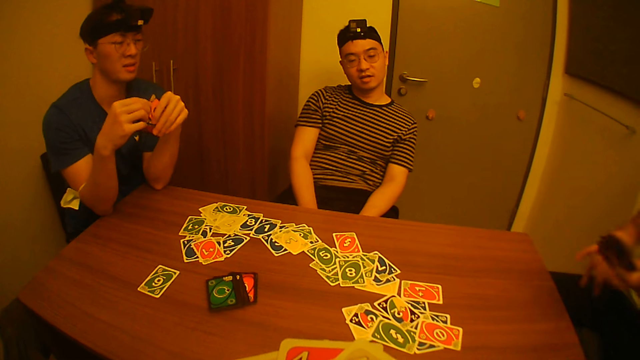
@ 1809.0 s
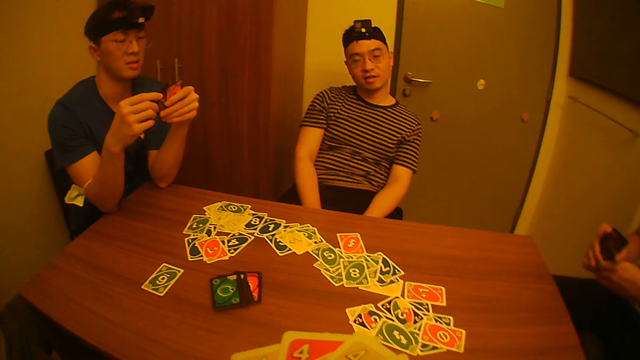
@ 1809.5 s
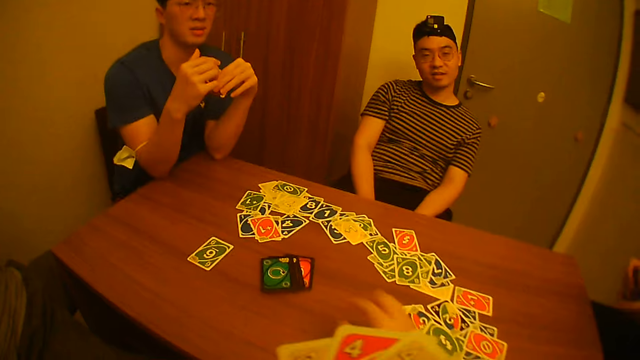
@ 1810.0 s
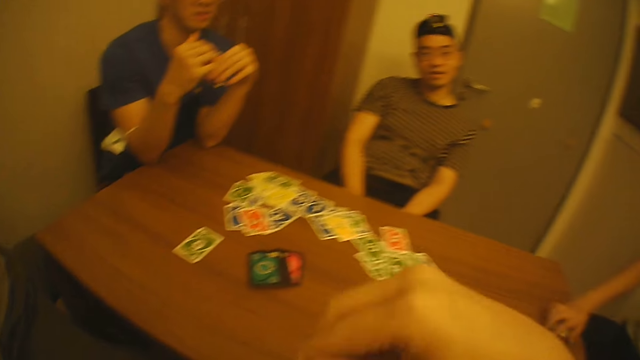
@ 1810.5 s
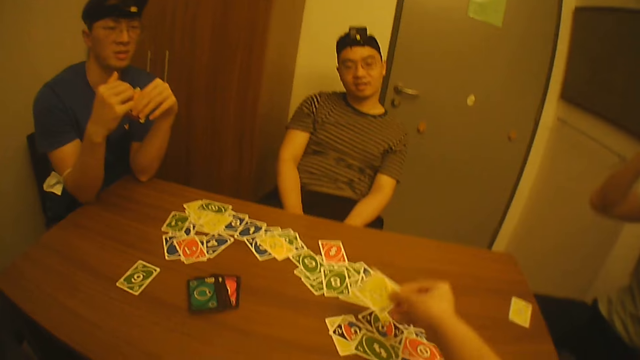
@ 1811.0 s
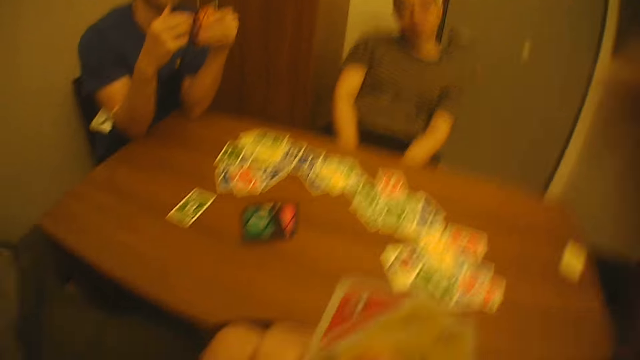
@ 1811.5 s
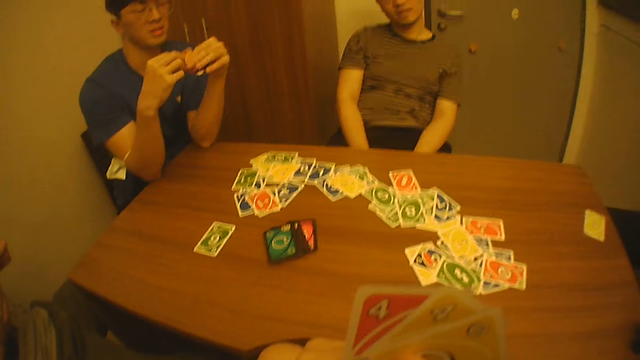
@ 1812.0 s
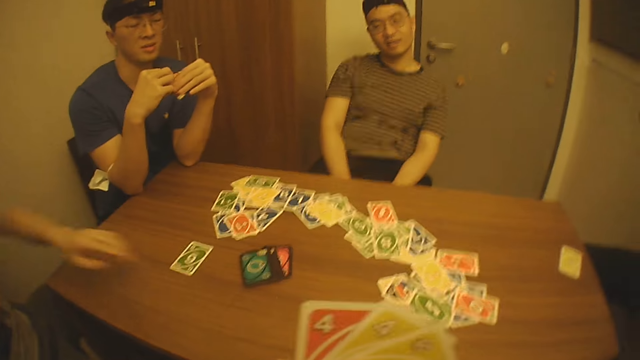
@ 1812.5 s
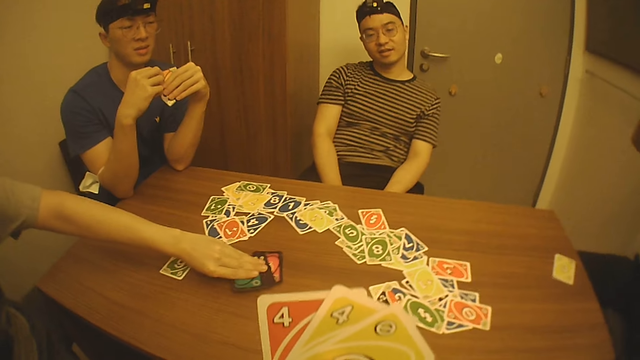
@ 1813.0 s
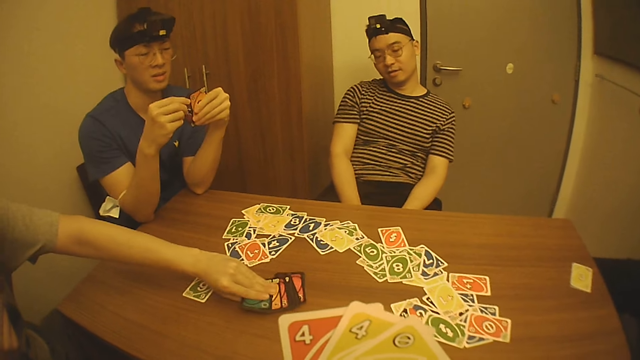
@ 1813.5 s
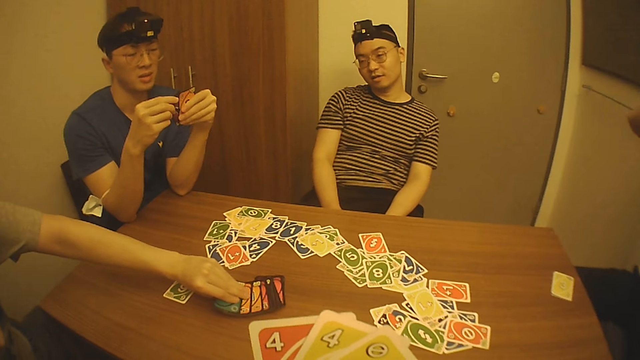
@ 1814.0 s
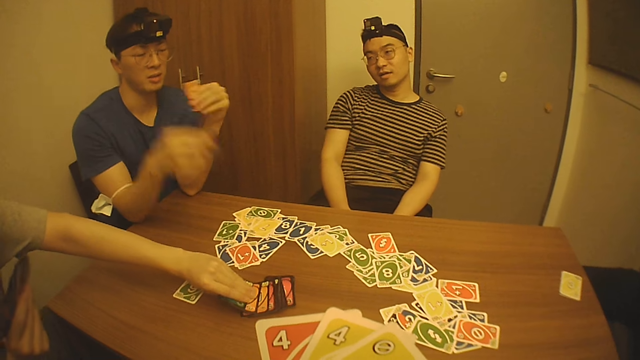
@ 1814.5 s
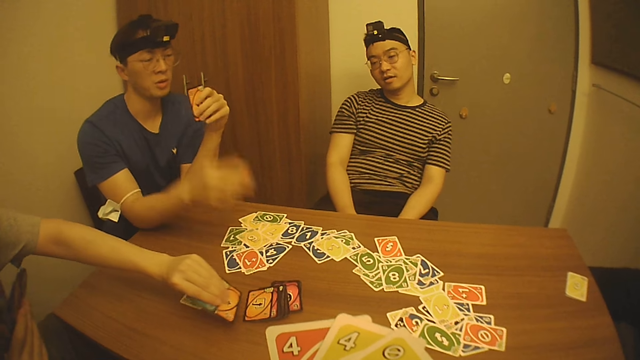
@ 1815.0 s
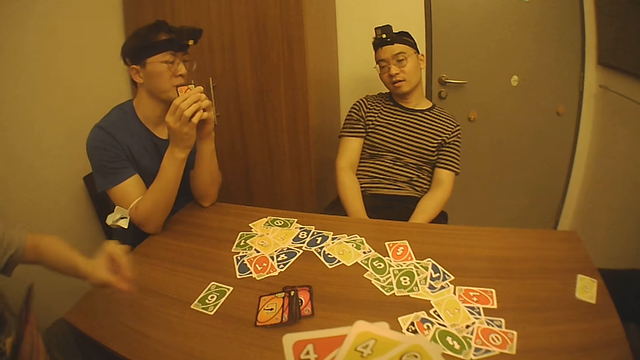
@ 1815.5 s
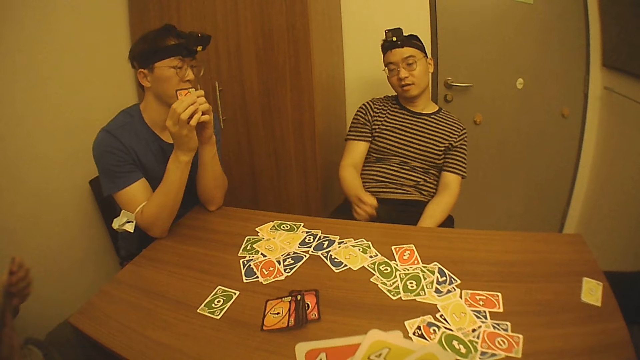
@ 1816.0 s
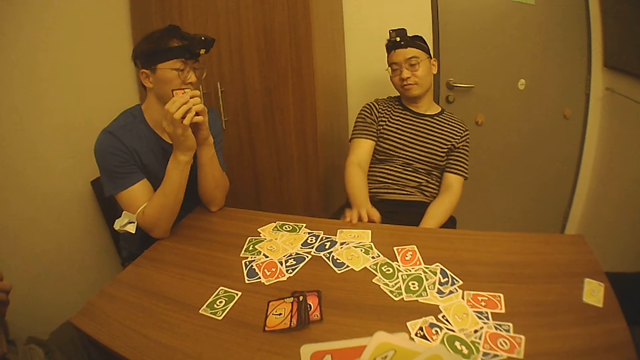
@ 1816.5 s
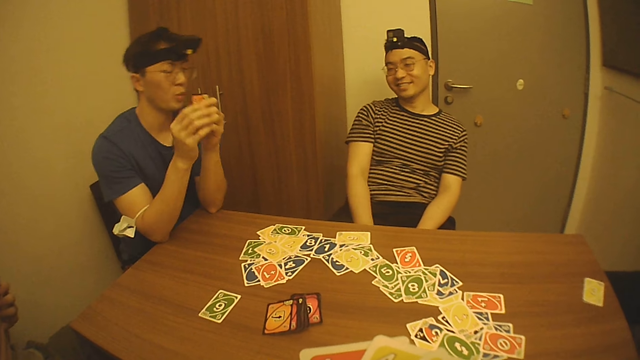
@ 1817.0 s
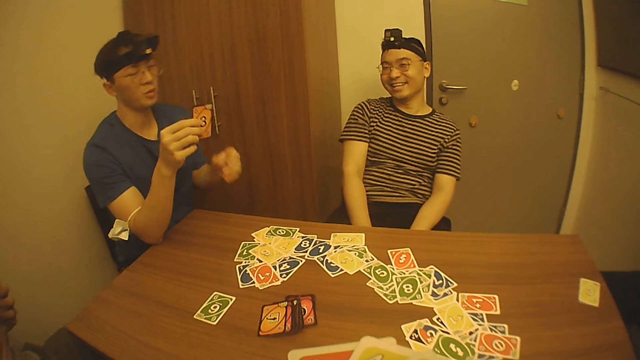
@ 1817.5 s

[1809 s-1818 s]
A man places a card on the table with his right hand. The camera wearer places a card on the table with his right hand. Another man picks cards from the table with his left hand. A third man puts the game card on the table. A fourth man places a card on the table with his right hand.

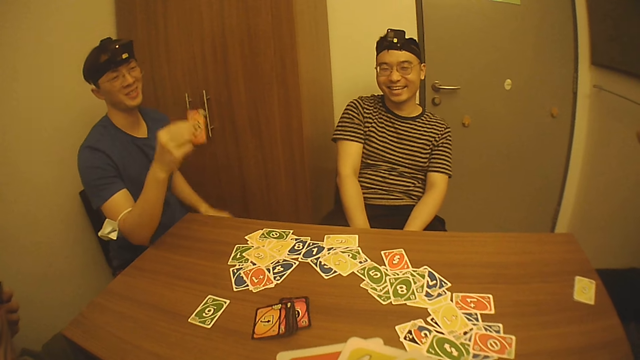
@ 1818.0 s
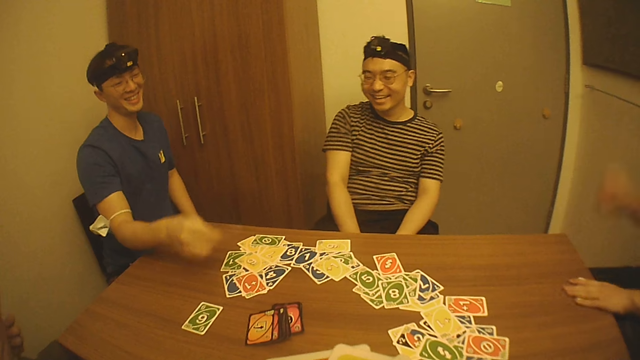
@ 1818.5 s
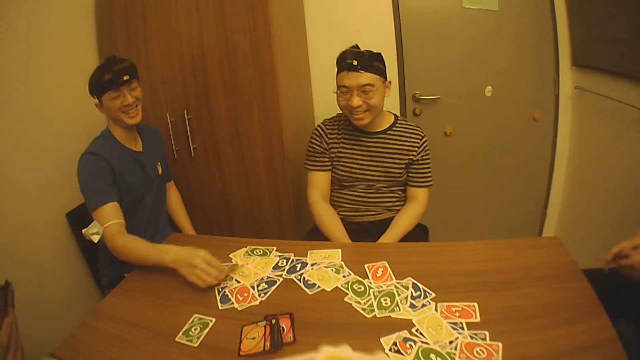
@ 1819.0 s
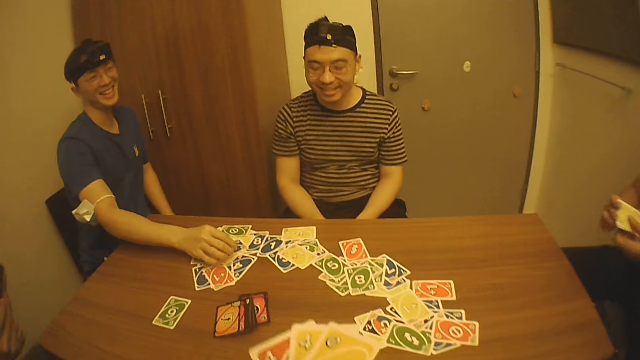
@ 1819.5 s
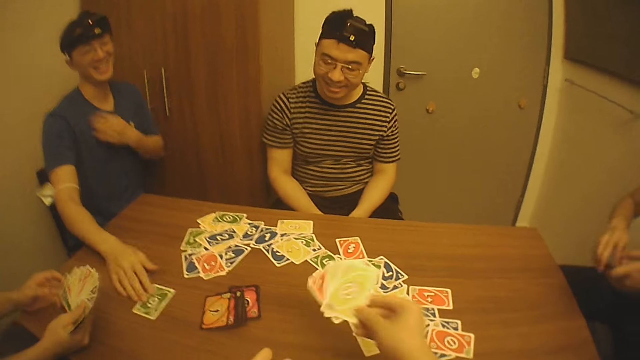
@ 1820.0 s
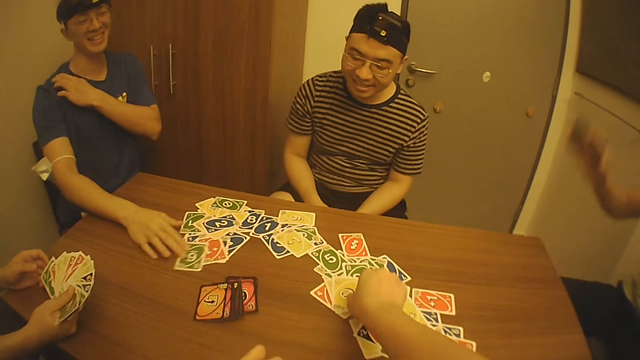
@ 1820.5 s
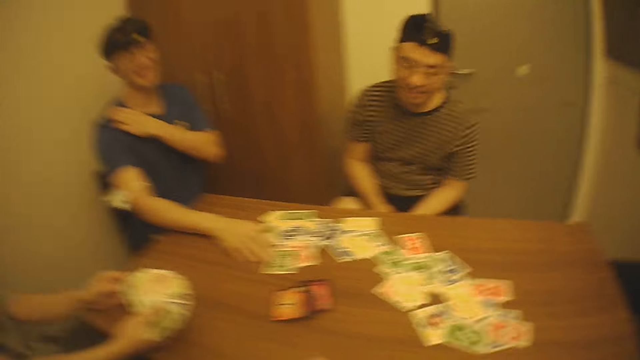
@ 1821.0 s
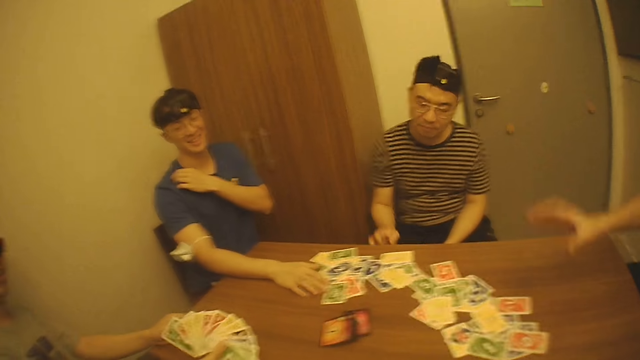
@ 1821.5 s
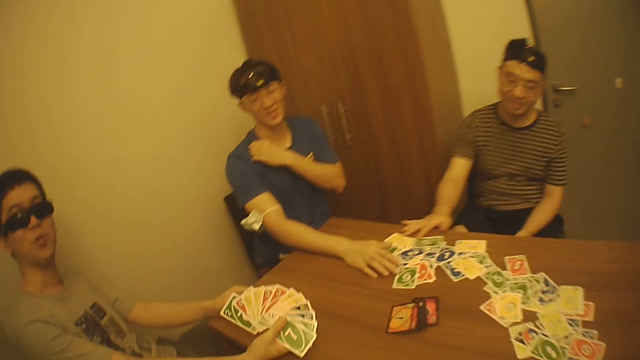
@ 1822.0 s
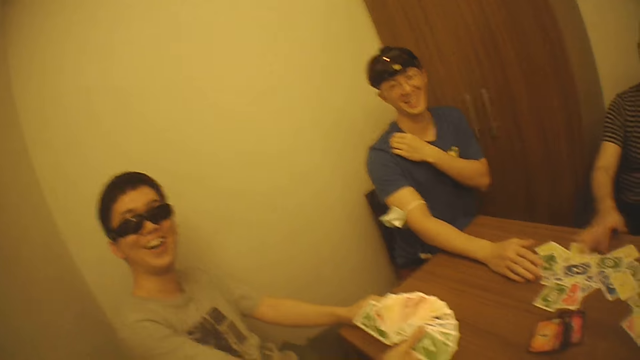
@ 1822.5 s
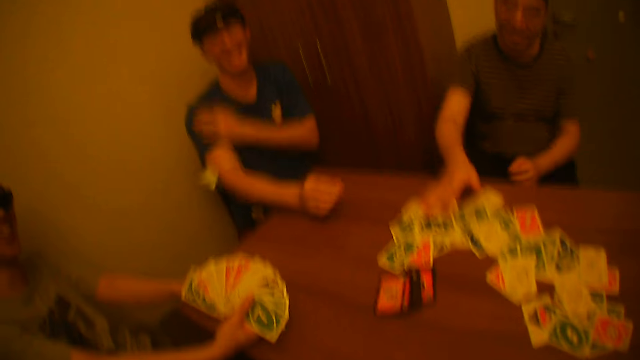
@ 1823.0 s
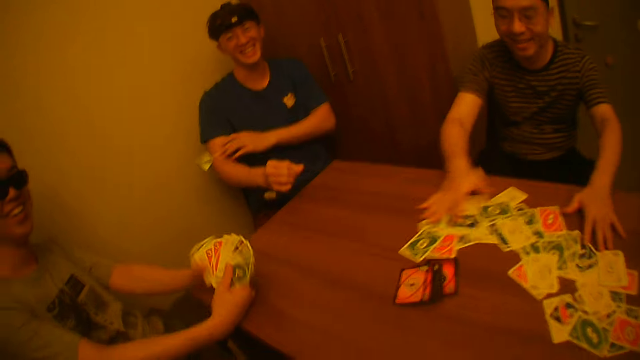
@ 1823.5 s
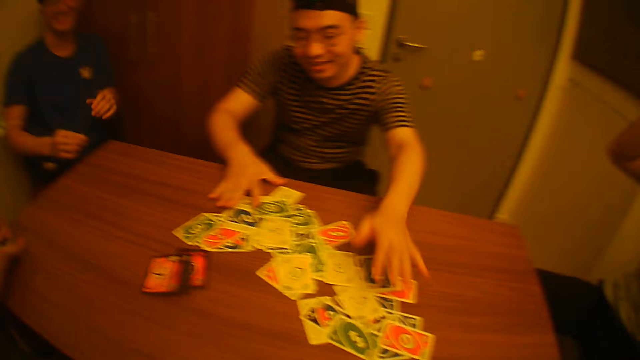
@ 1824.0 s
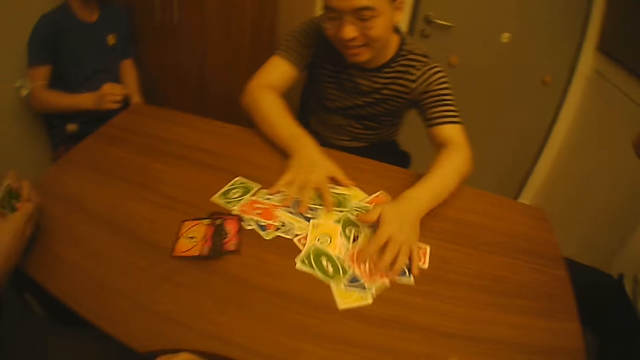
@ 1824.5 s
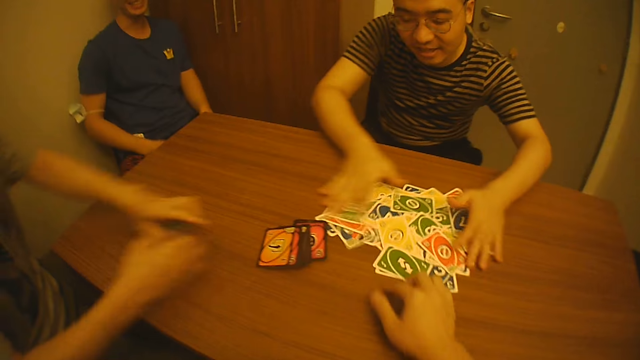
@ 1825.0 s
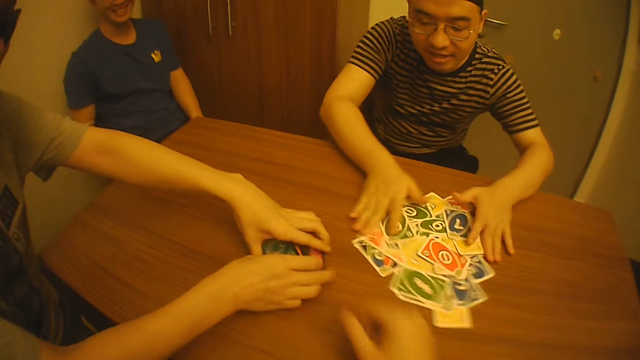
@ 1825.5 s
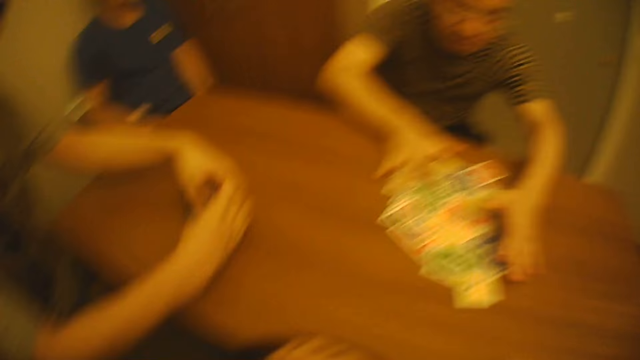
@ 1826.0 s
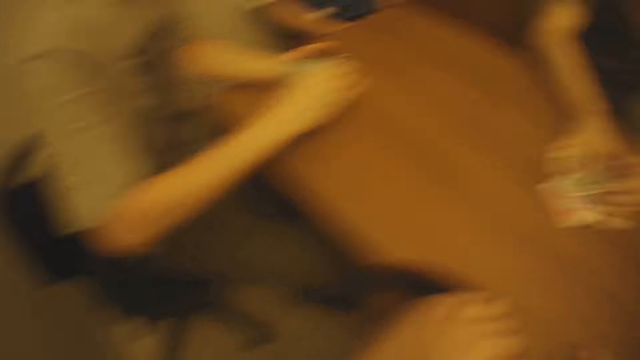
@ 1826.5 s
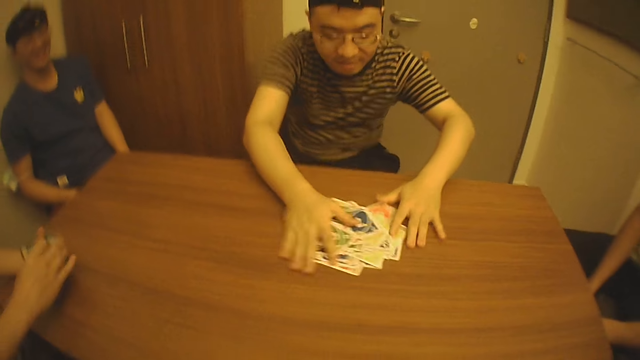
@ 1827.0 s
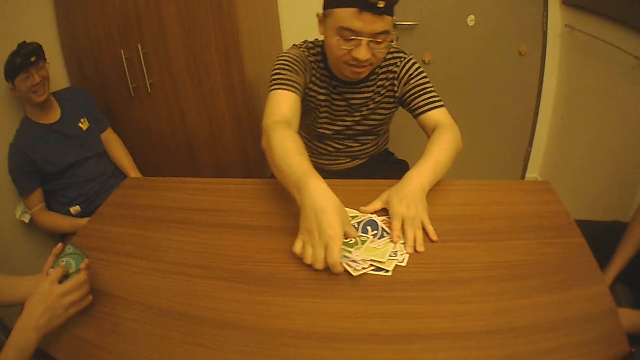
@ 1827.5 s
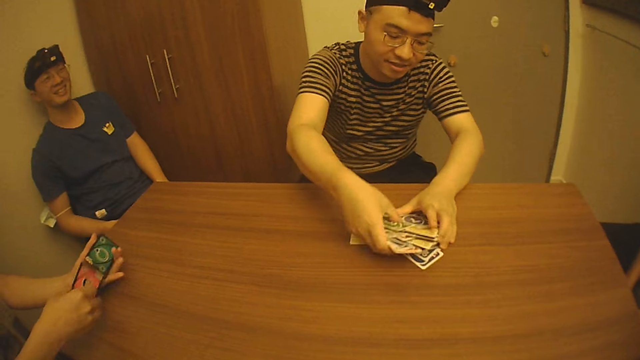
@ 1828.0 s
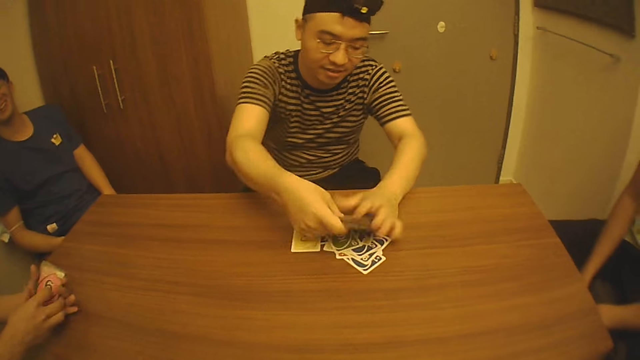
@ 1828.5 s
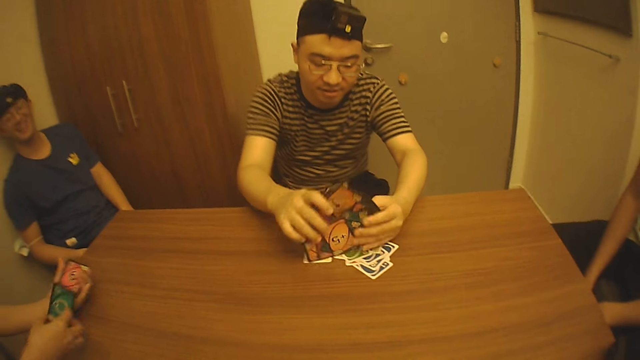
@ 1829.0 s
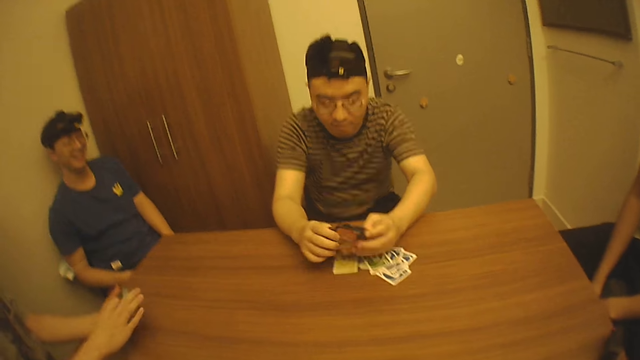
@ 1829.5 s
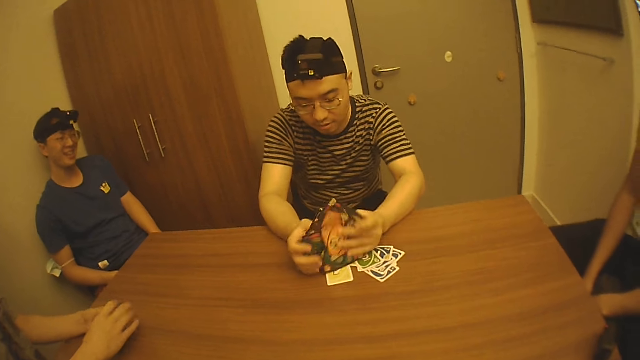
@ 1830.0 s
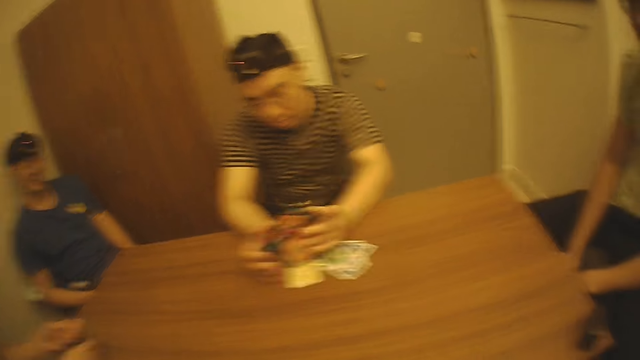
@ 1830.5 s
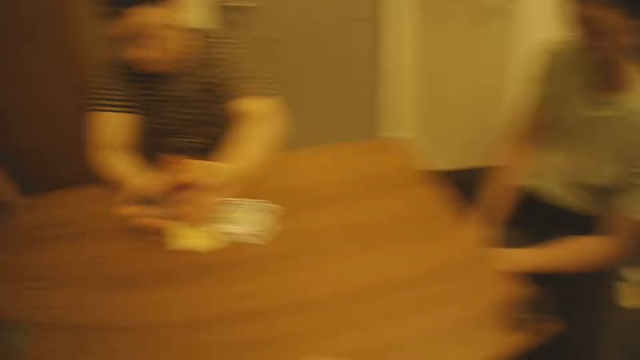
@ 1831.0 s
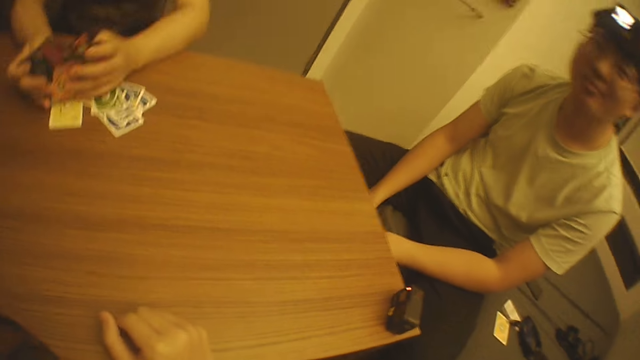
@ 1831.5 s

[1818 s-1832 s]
A man places a card on the table with his right hand and gathers cards on the table with his right hand. The camera wearer places cards on the table with his right hand. A second man places a card on the table with his right hand. A third man gathers cards on the table with his right hand. The third man gathers cards on the table with his hands. A fourth man gathers cards on the table with his hands and shuffles cards with his hands. The third man arranges cards on the table with his hands.
